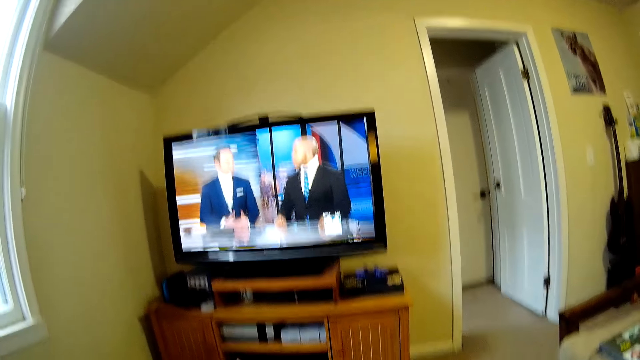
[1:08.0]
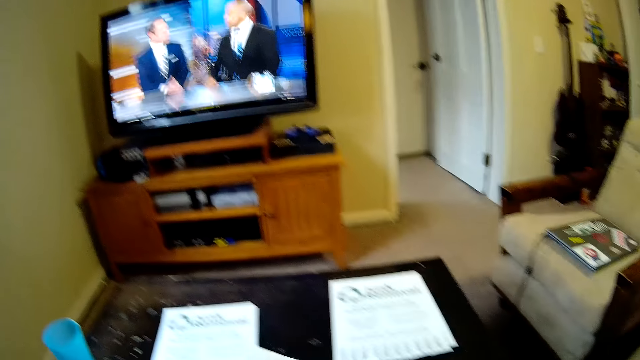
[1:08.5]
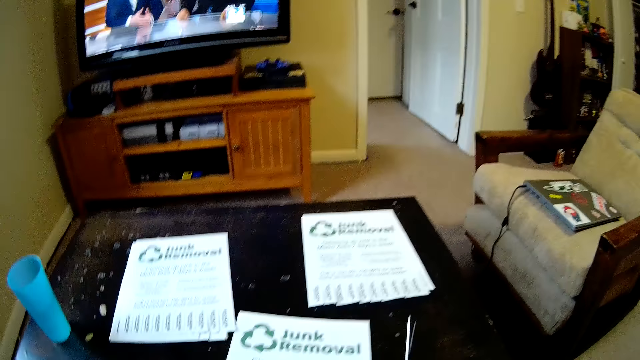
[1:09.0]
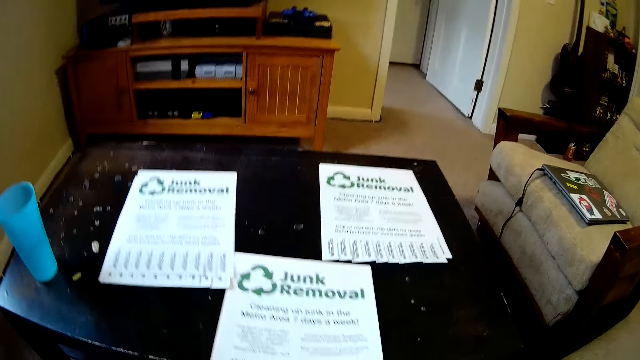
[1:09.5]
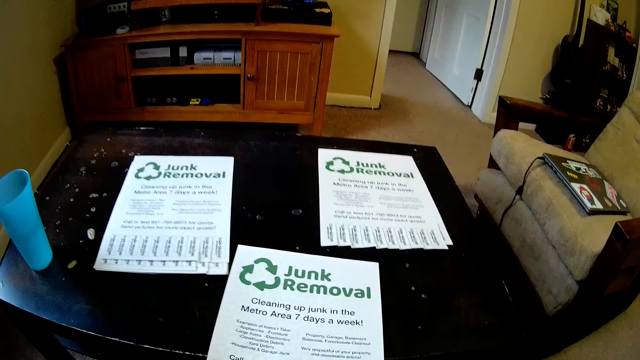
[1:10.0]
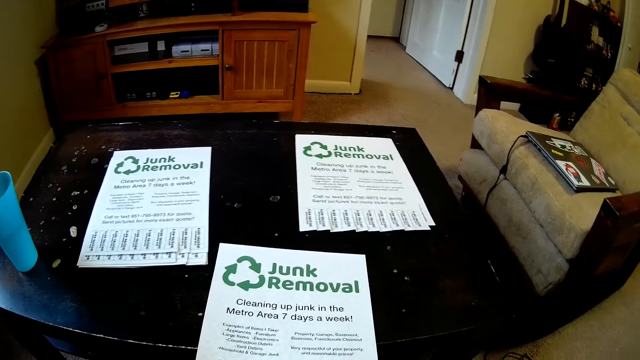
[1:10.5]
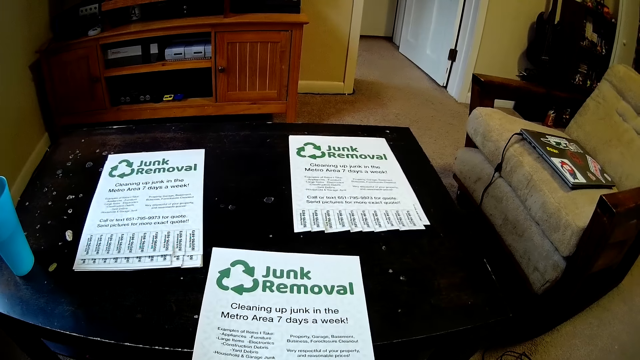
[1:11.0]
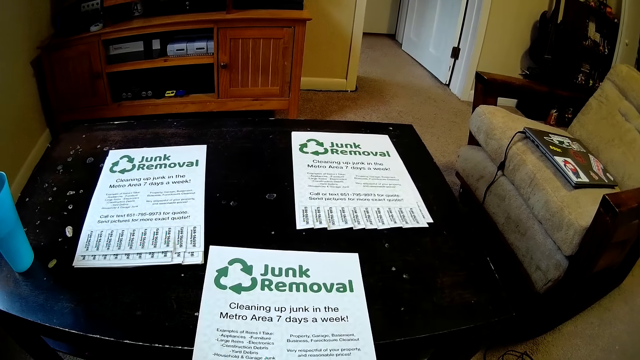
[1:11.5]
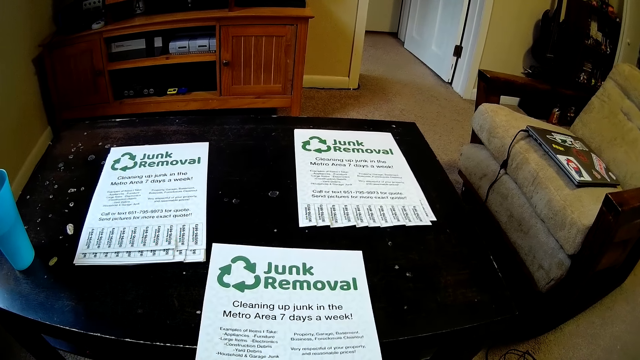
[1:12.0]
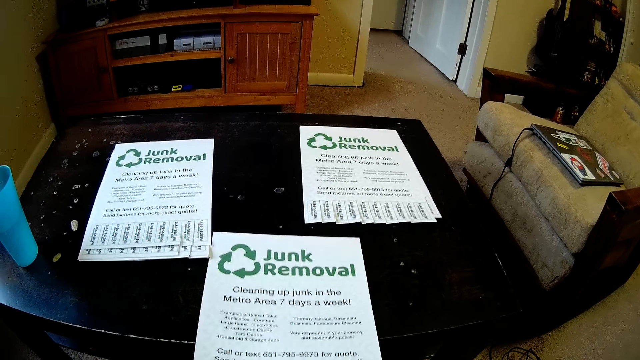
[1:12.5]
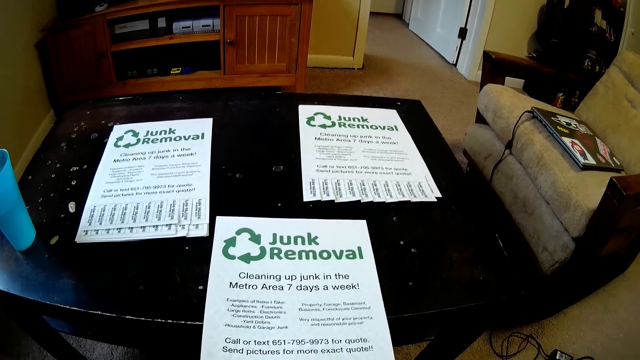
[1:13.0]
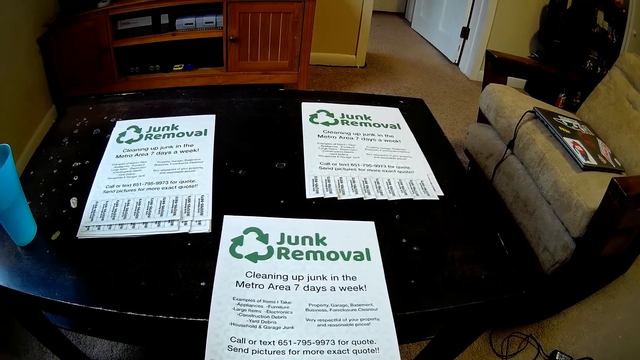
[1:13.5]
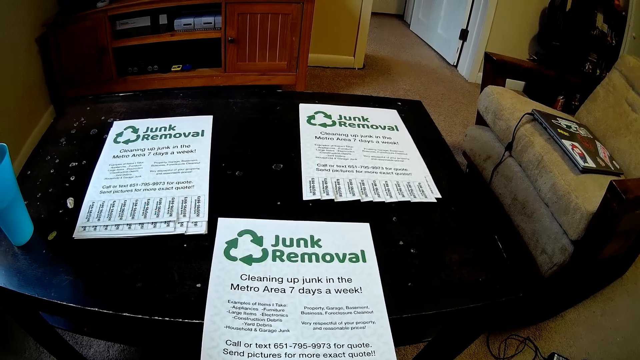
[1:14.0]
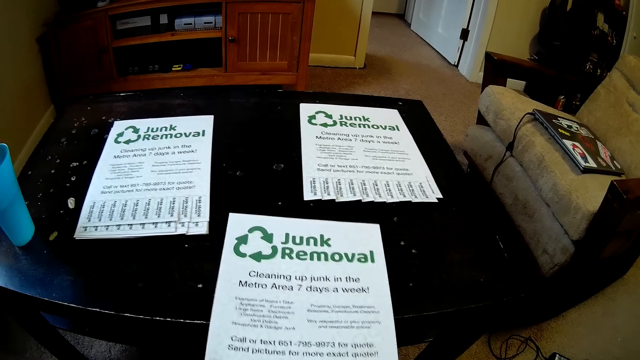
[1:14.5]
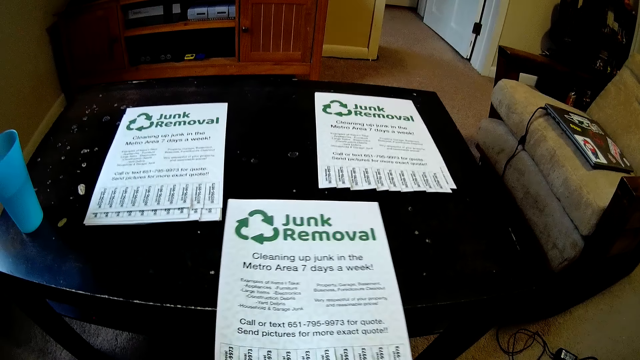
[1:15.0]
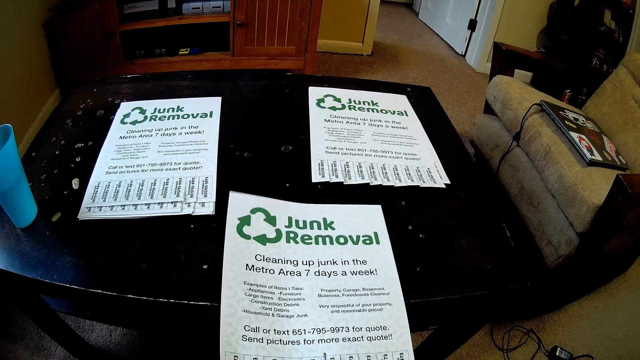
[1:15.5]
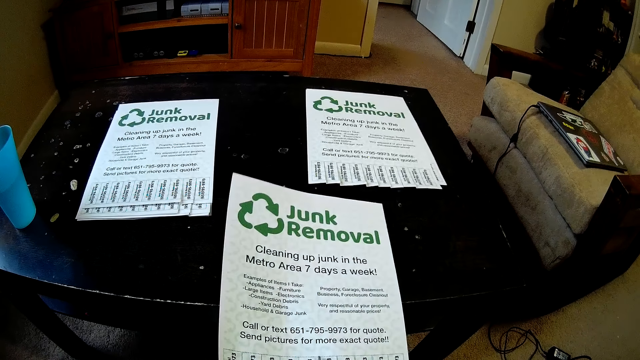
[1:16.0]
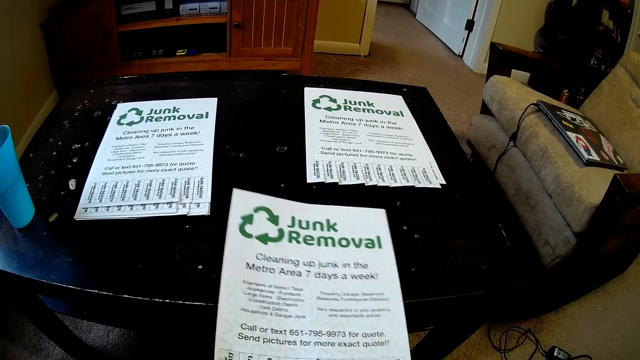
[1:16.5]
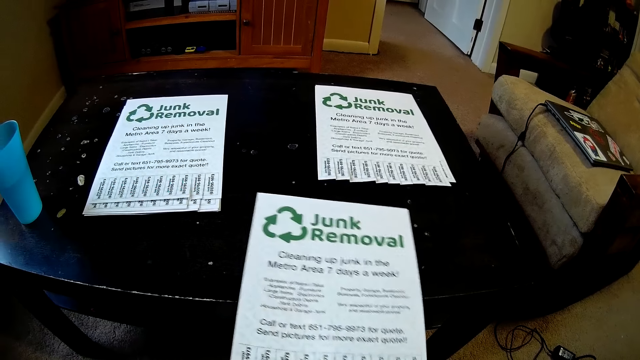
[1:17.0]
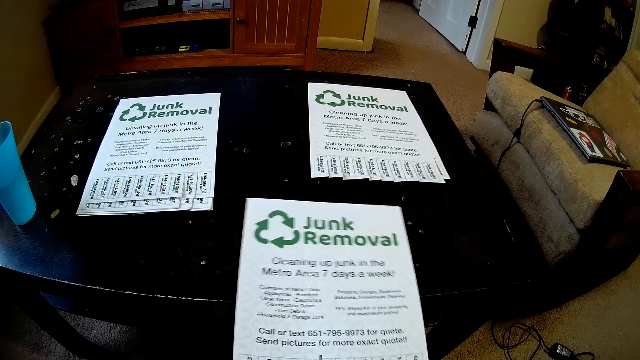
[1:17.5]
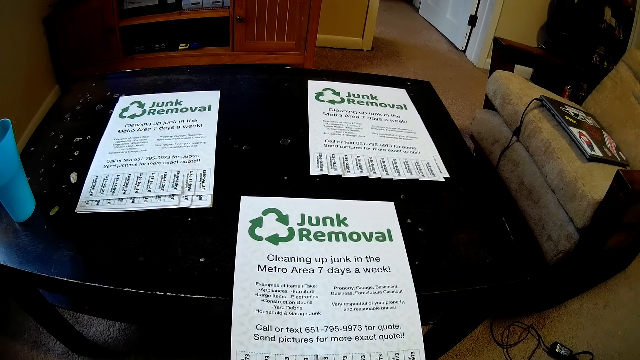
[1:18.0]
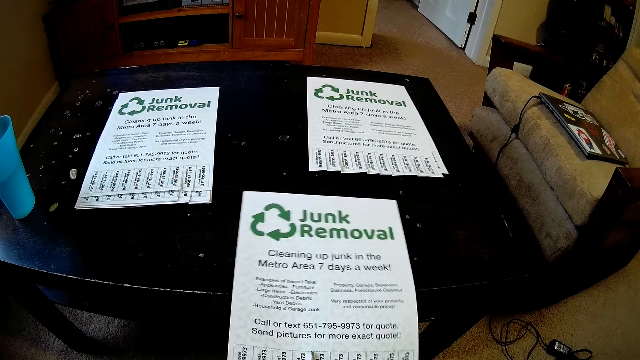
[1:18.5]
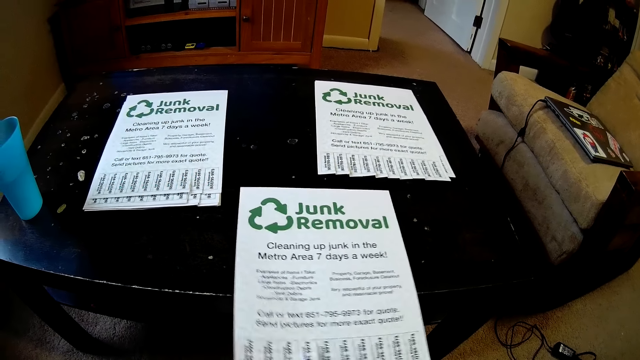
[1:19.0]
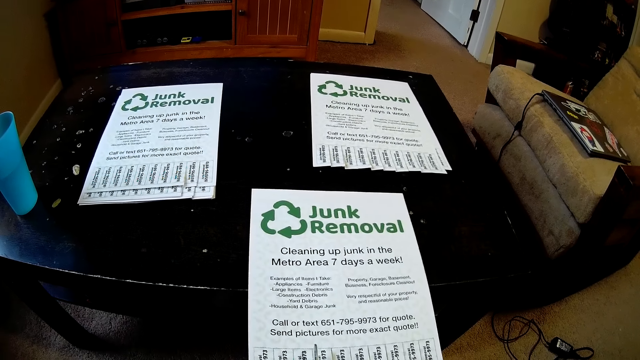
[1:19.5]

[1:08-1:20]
The camera wearer picks up a paper from the others. They place the paper on the table. They cut the paper with a pair of scissors.

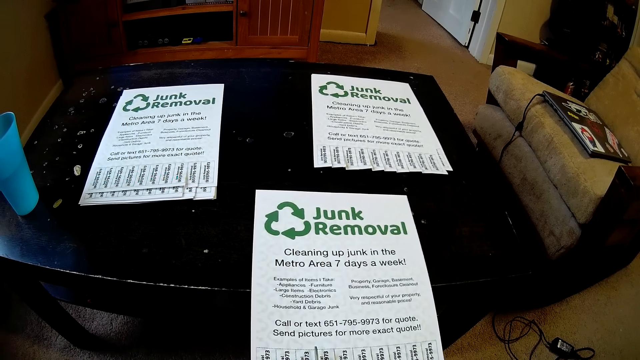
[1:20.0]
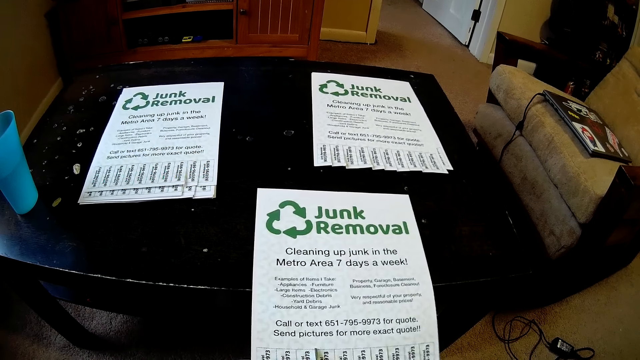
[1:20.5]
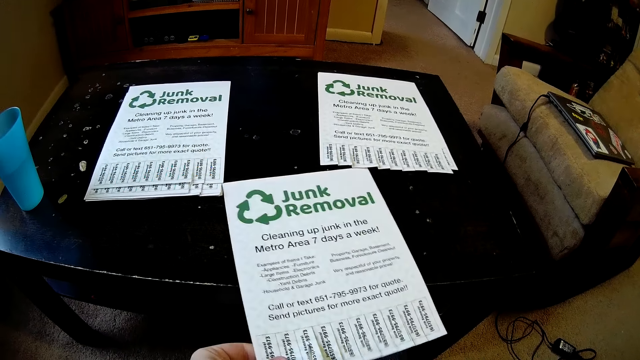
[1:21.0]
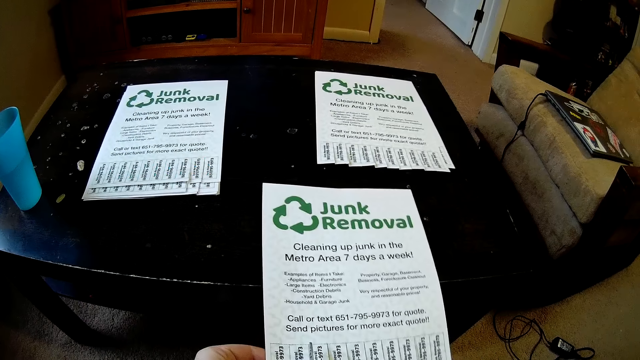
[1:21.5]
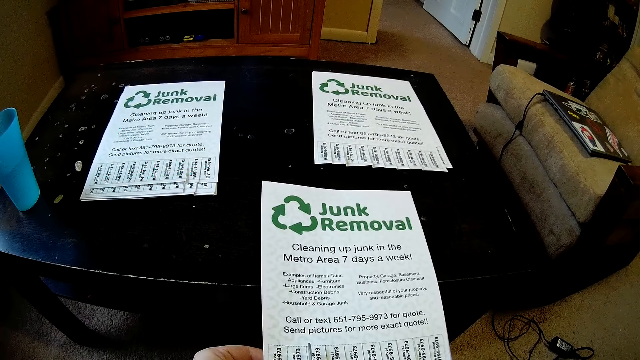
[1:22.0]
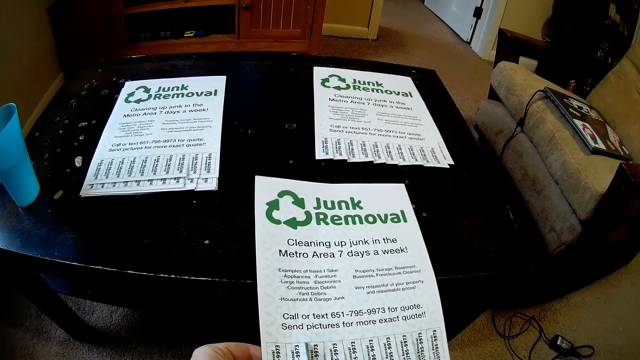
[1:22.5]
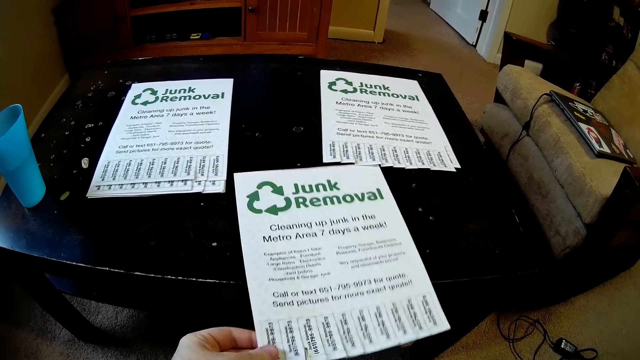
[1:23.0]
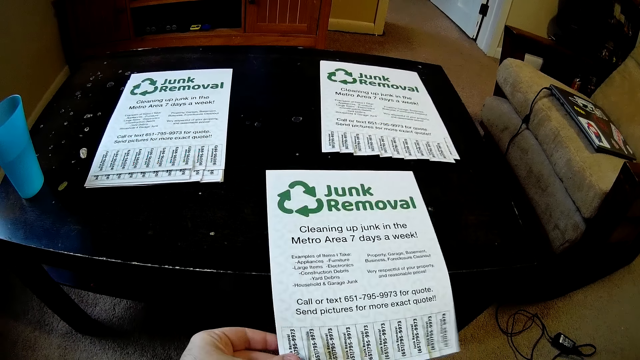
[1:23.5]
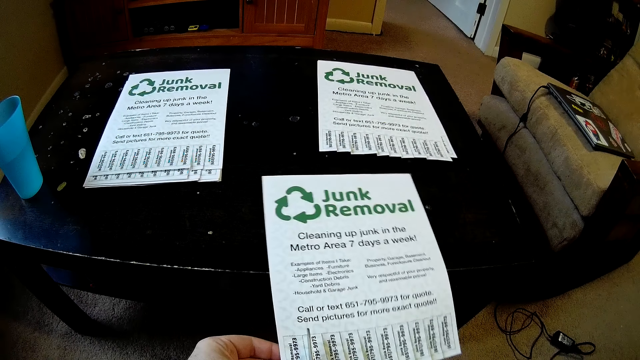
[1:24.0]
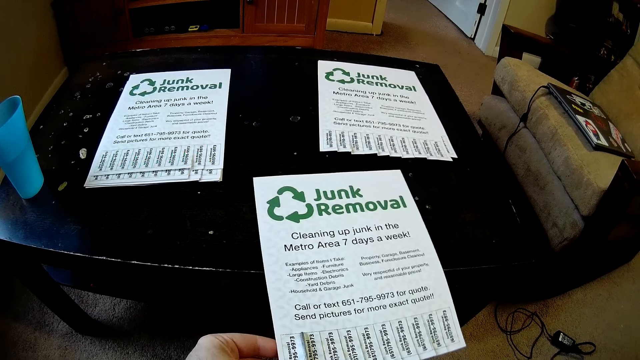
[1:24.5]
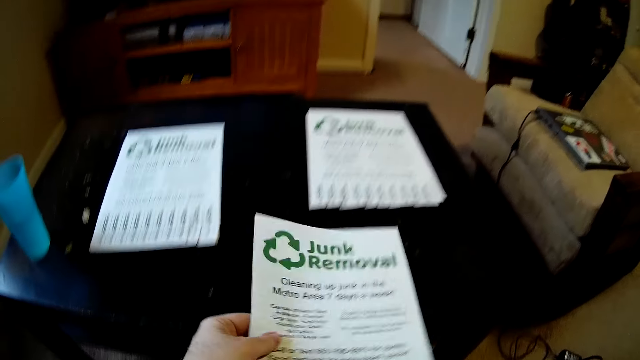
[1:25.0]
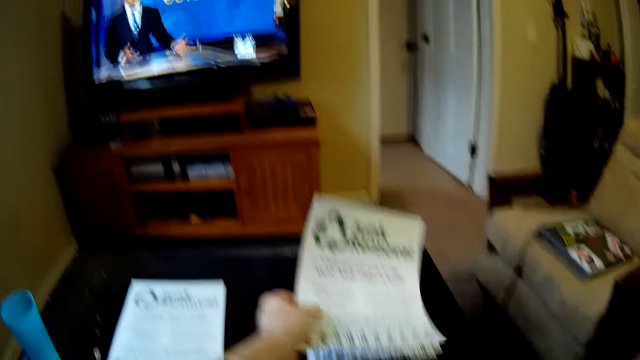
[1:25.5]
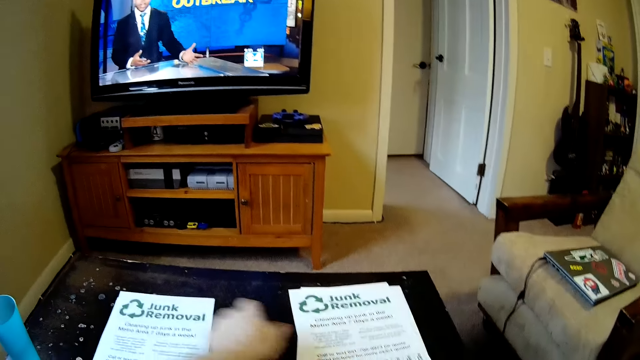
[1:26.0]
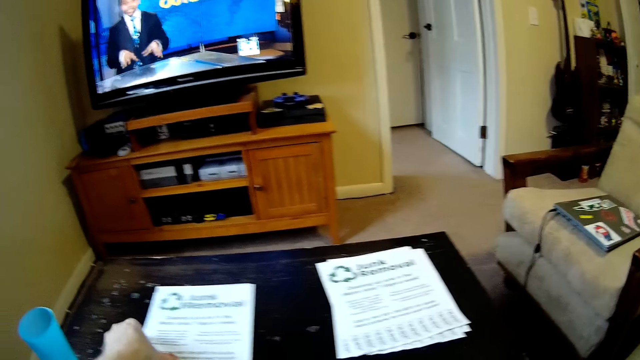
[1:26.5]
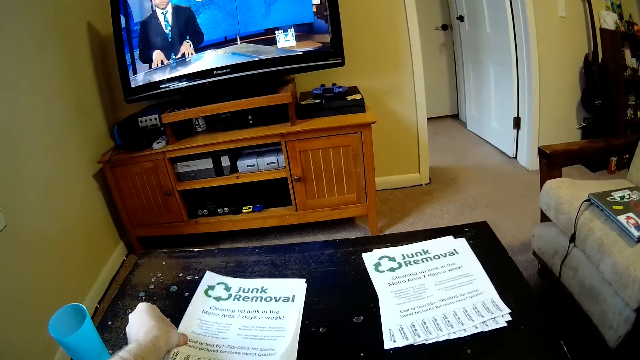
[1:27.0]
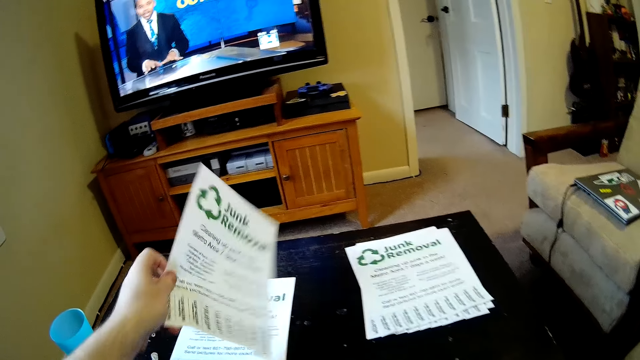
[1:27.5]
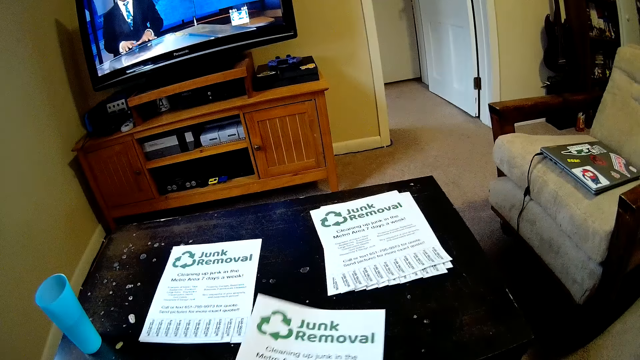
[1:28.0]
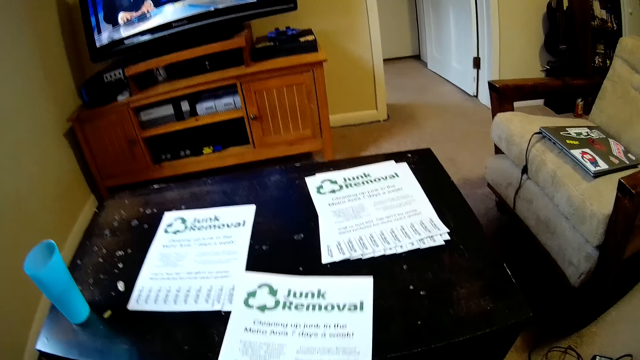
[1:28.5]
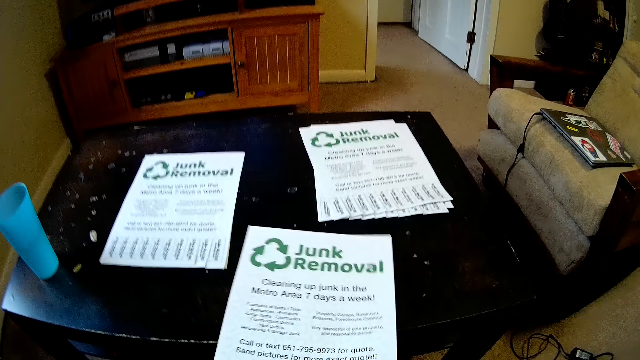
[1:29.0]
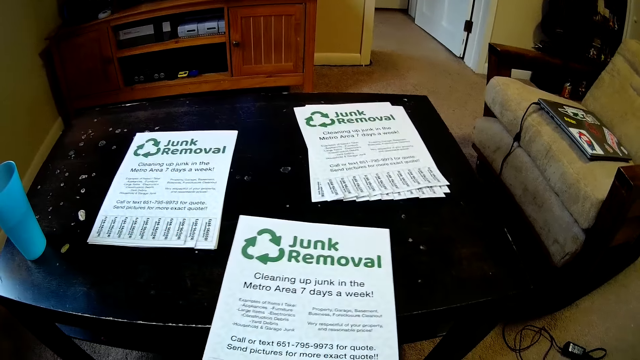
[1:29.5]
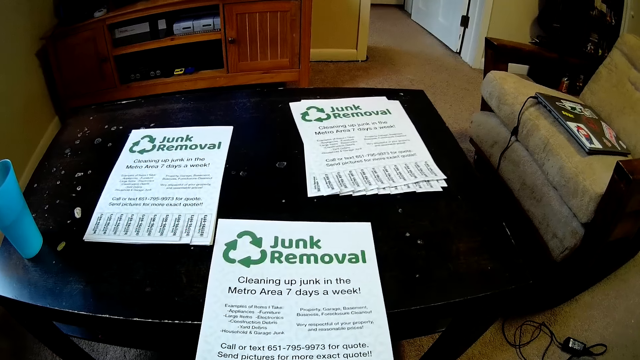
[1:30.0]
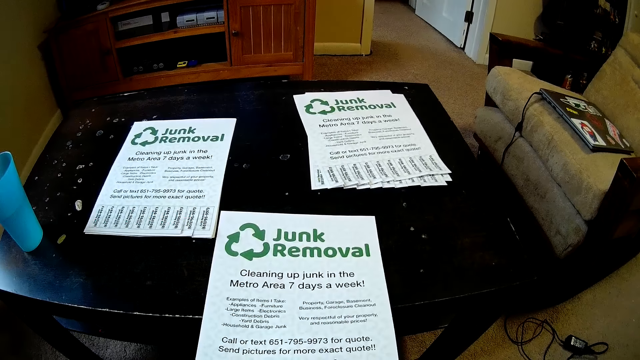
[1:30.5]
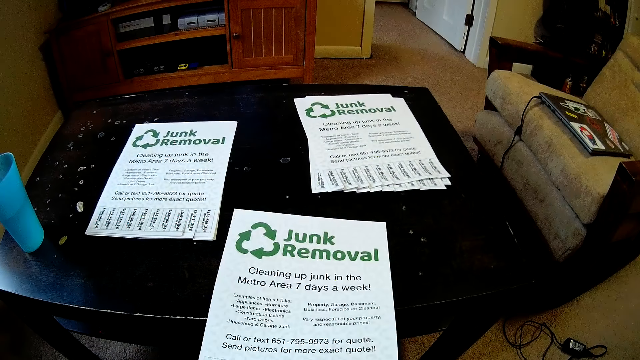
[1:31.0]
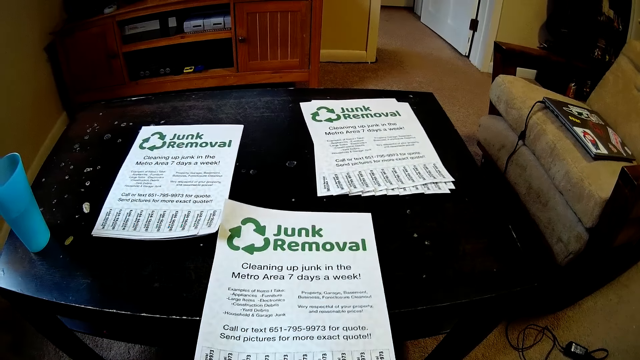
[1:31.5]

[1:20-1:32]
The camera wearer places the paper on top of another. They pick up a paper from the others. They place the paper on the table. They cut the paper with a pair of scissors.
